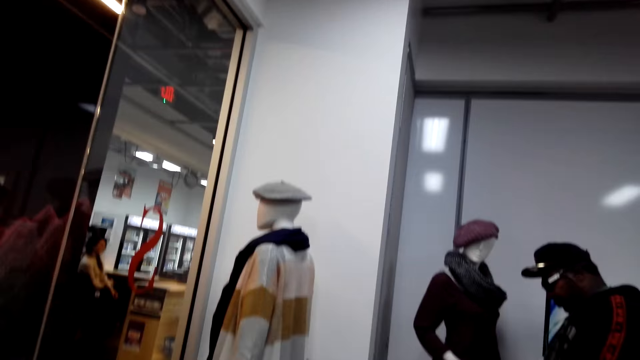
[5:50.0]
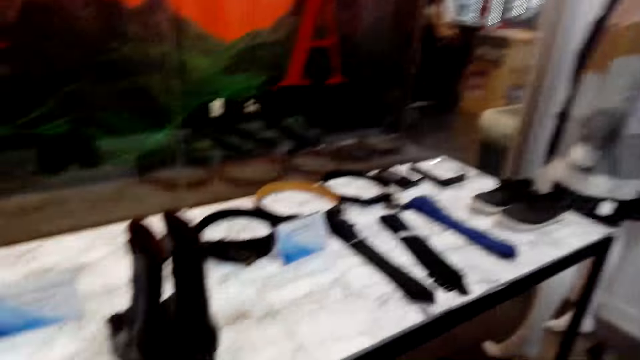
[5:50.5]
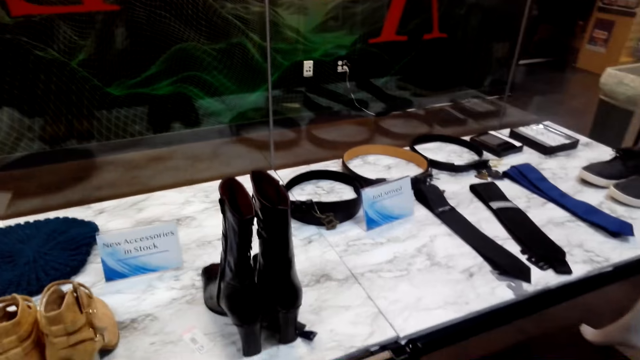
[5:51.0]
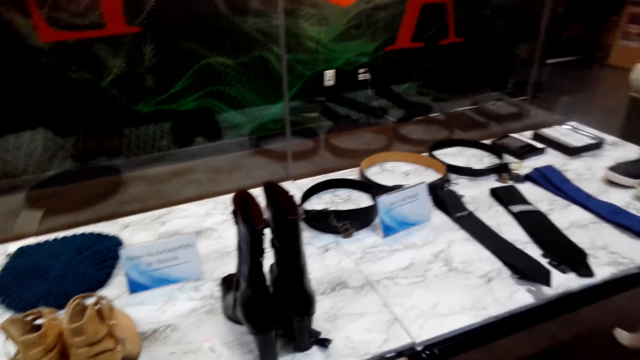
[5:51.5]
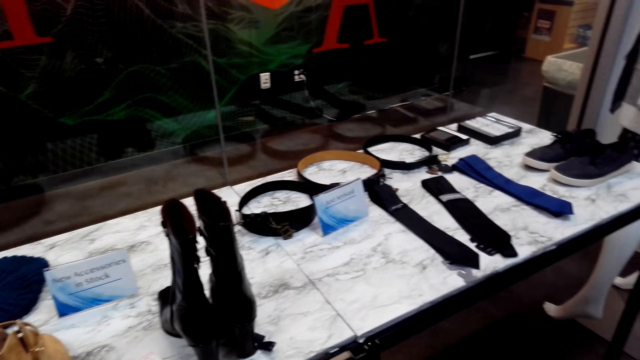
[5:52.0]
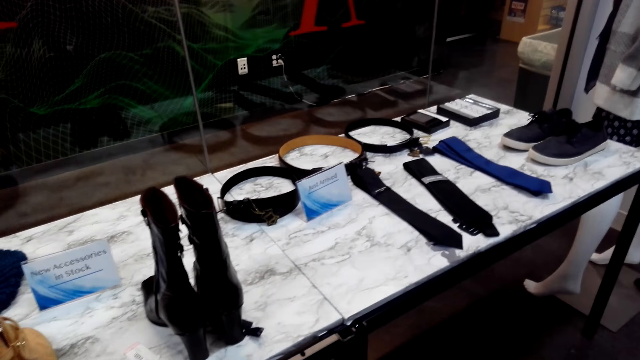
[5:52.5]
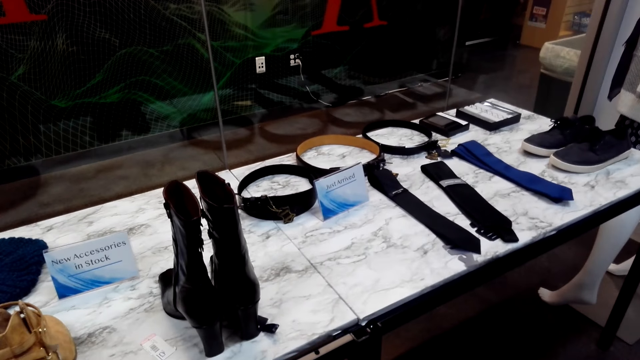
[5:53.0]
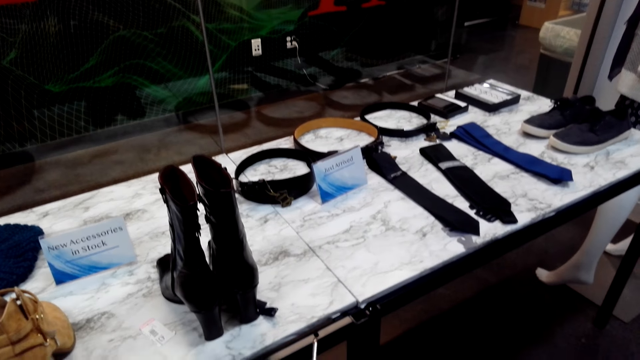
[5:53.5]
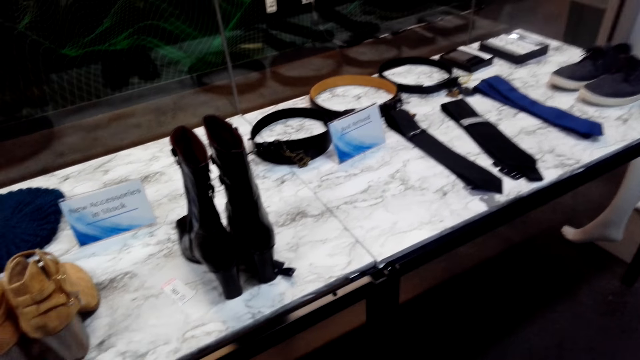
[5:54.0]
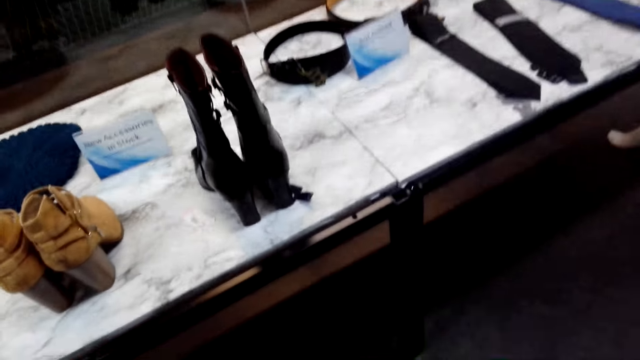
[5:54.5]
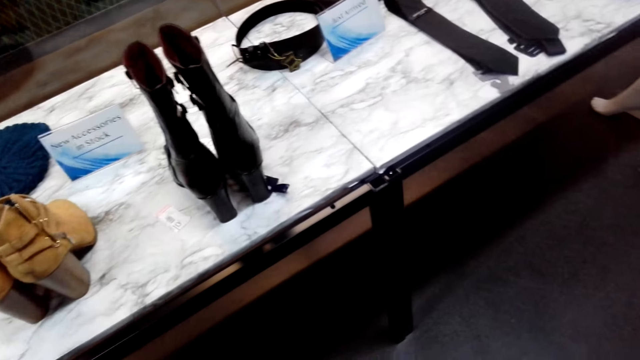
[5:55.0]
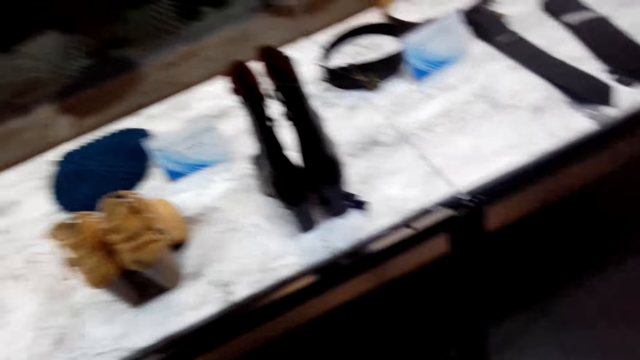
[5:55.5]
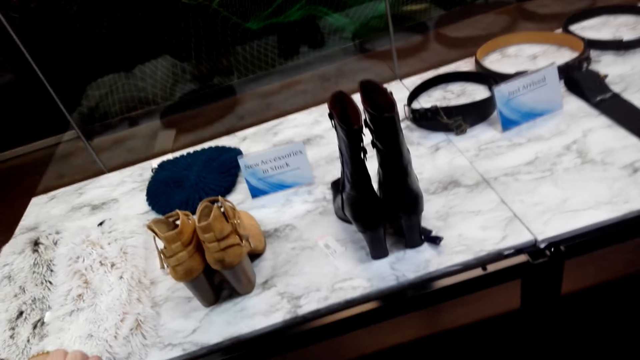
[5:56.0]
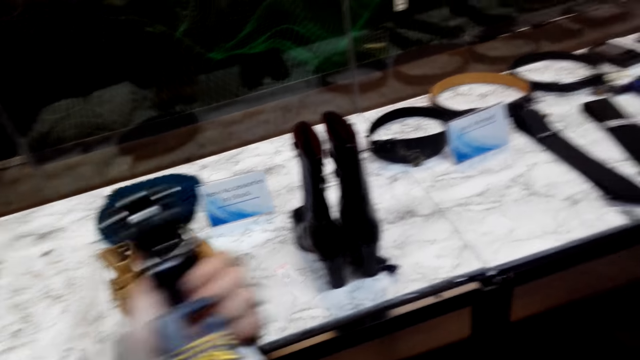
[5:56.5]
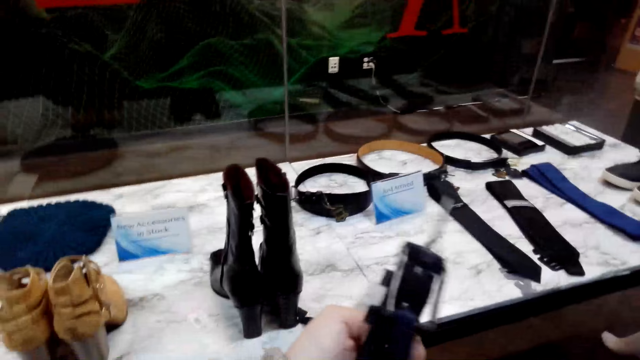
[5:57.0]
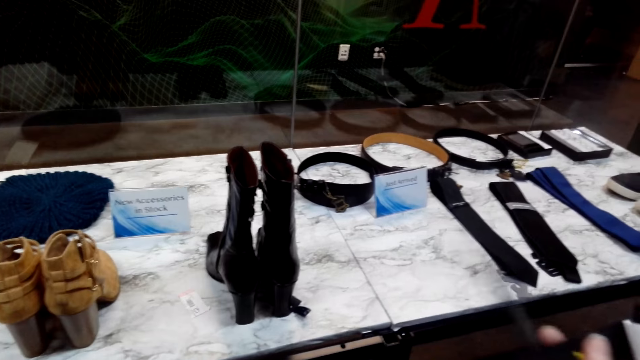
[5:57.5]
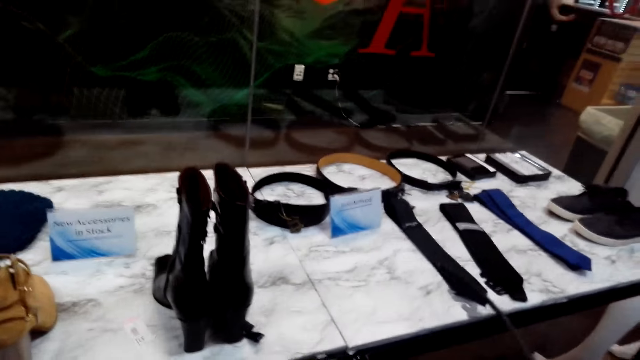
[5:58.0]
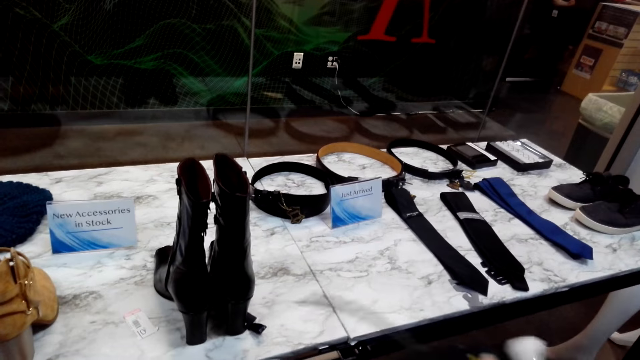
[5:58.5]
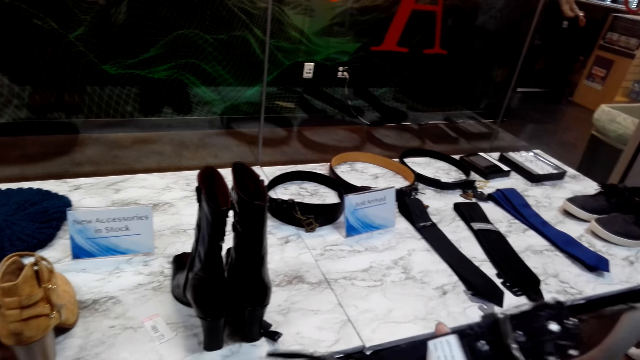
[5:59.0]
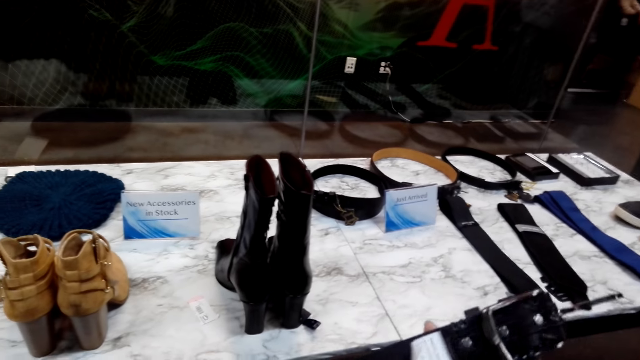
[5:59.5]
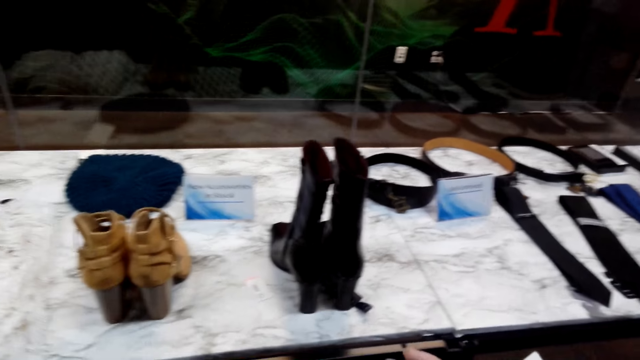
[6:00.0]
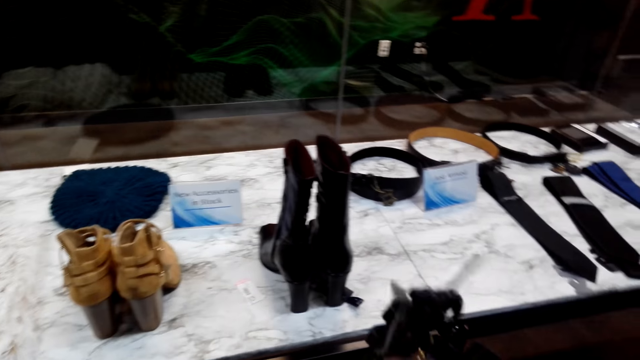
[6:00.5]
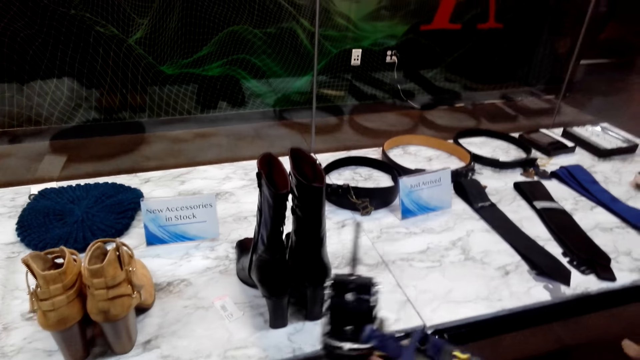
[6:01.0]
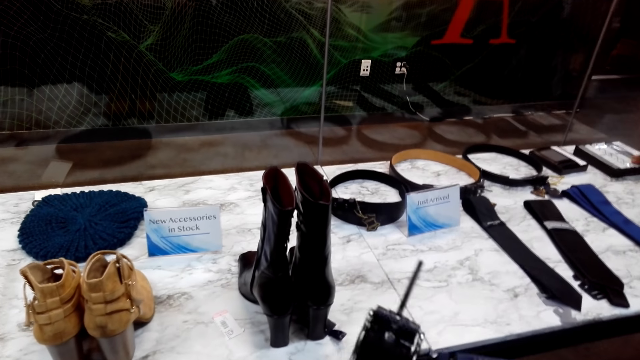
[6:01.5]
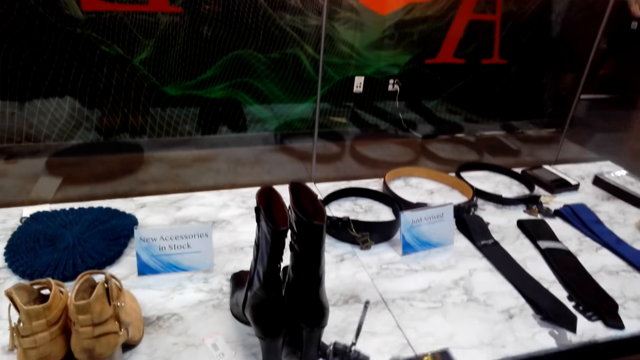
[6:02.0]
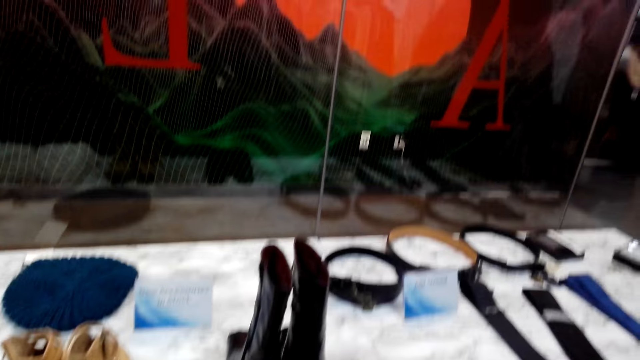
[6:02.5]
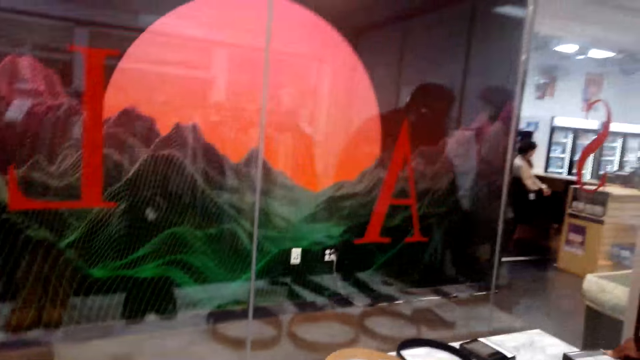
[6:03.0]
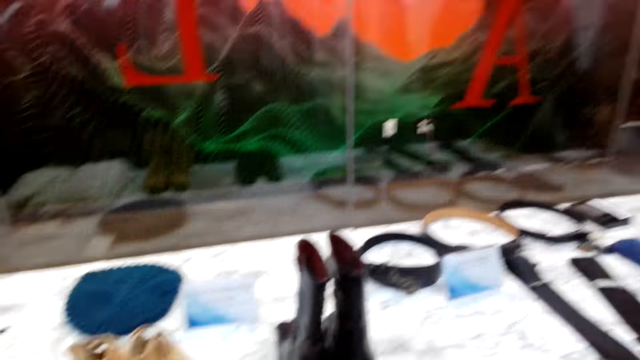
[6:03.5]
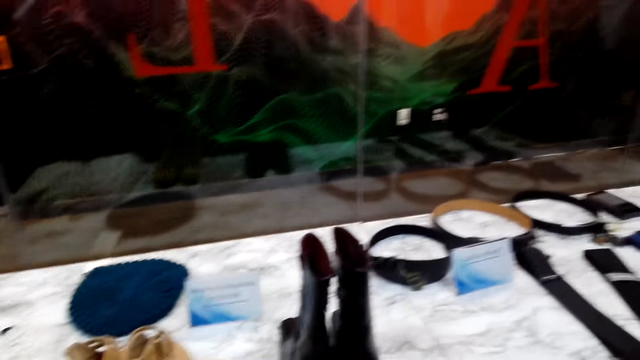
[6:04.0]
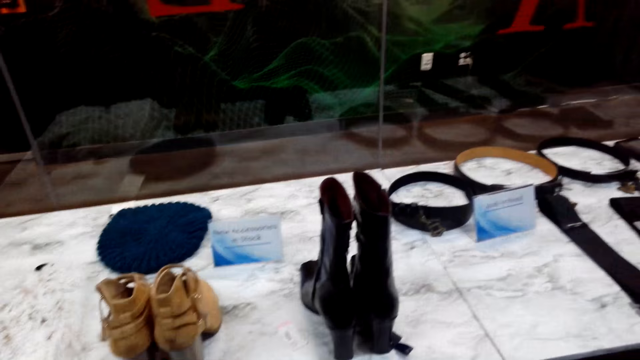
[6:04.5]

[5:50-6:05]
The camera wearer stretches the belt on his hand. He folds the belt on his hand.

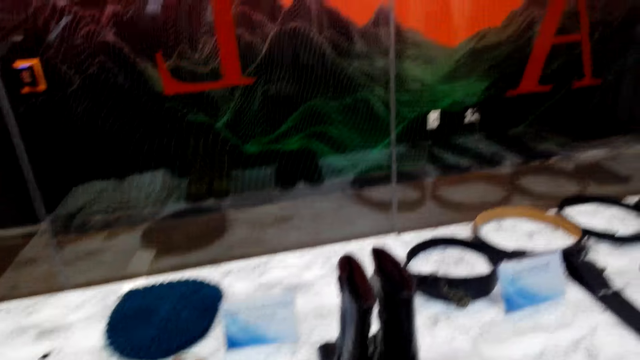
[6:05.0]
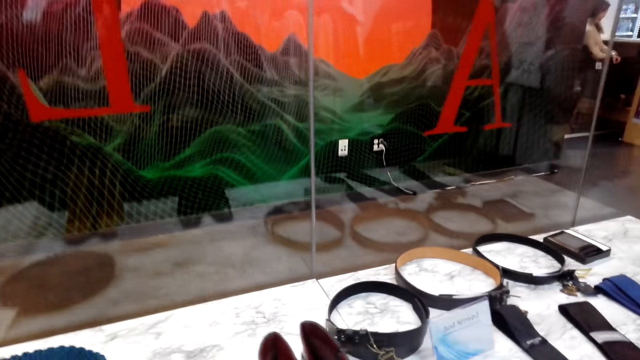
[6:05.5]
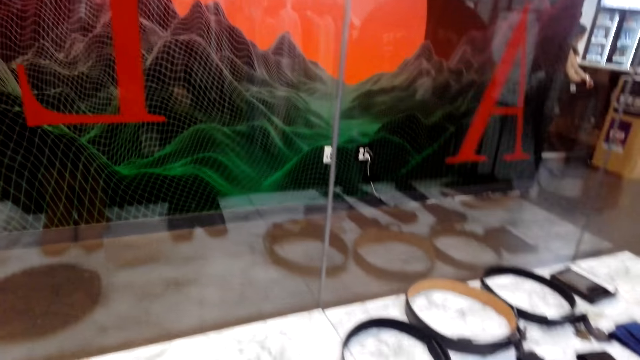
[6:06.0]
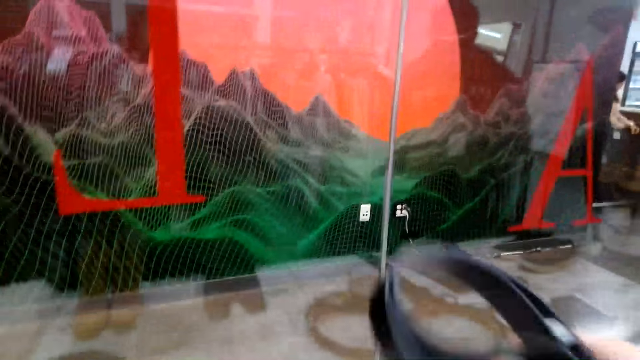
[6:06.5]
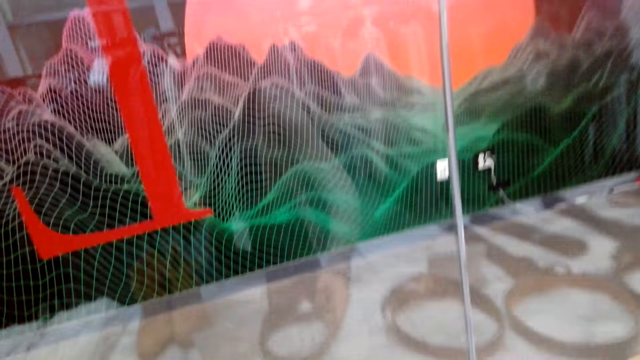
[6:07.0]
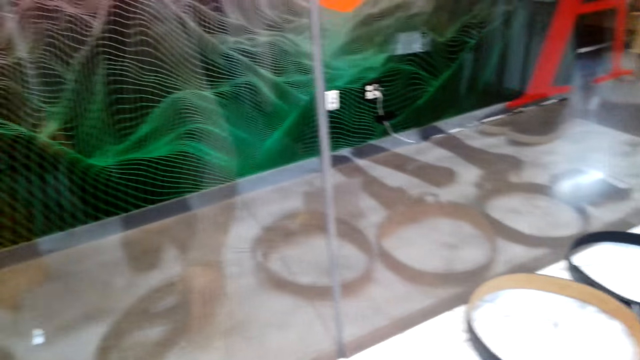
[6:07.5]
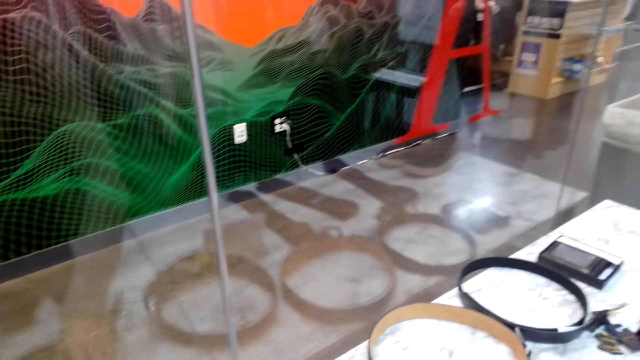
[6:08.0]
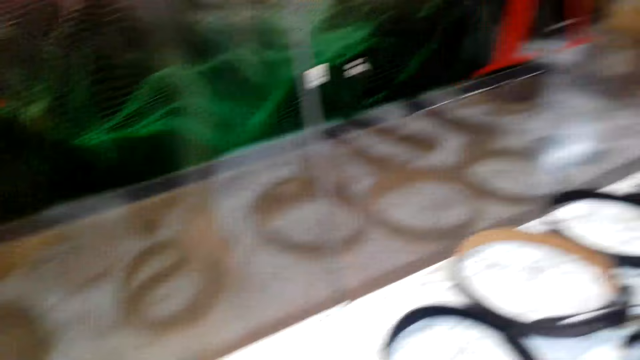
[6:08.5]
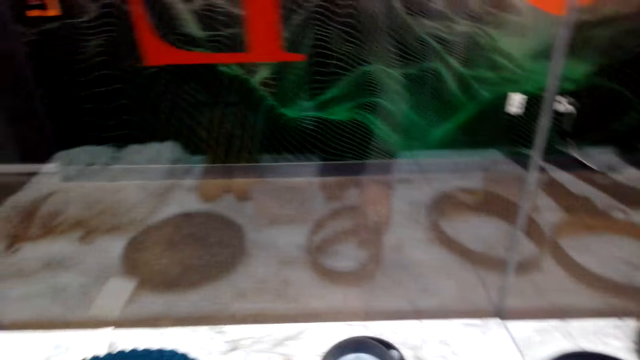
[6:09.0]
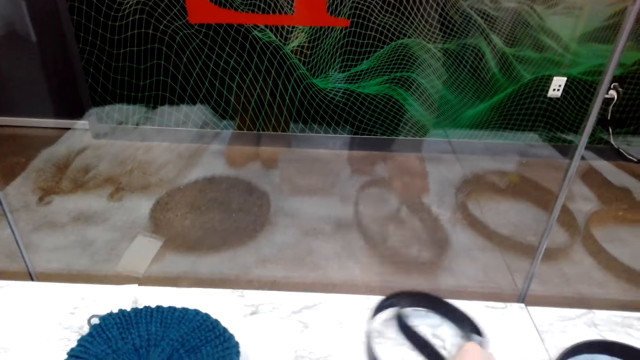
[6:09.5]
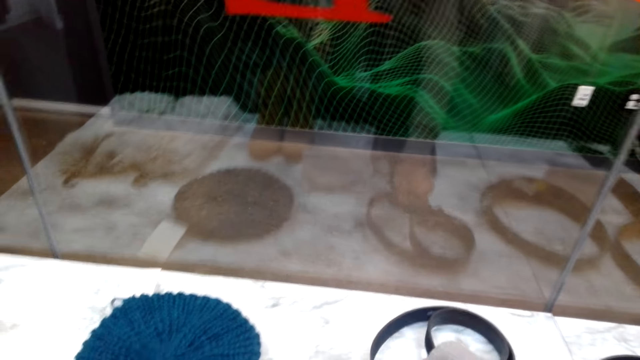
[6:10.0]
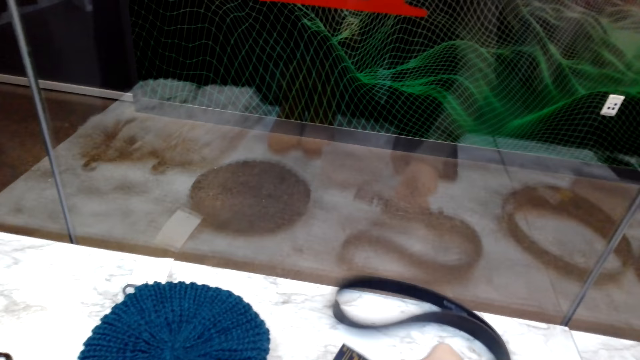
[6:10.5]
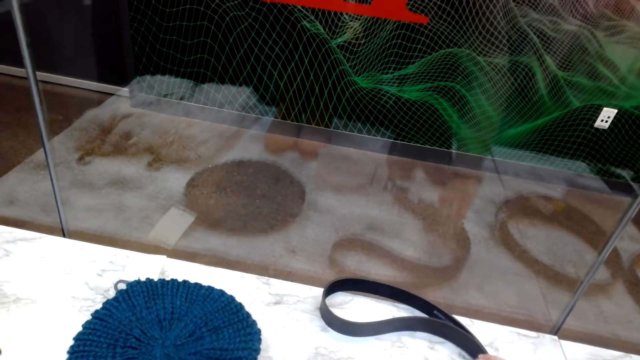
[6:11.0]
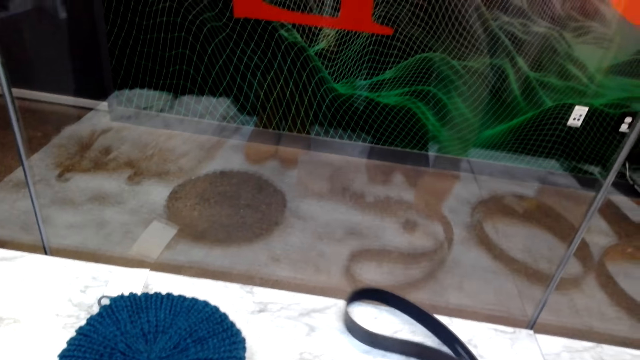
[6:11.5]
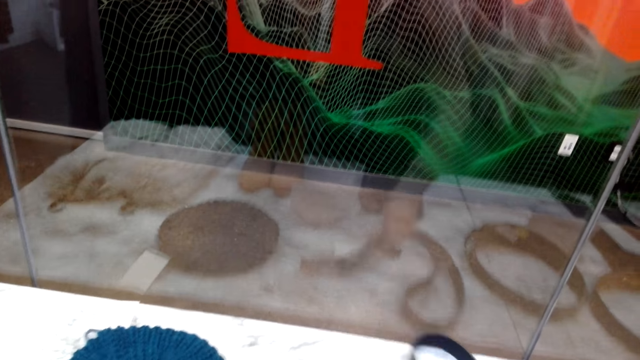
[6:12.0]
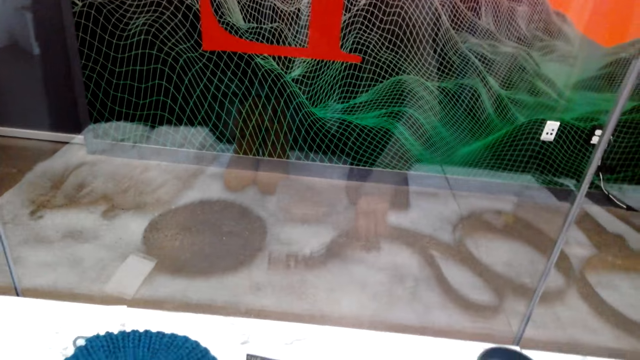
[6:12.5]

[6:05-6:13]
The camera wearer puts down the belt on the display cabinet. They touch the belt from the display cabinet.
